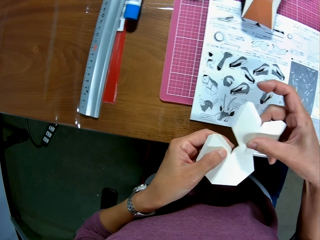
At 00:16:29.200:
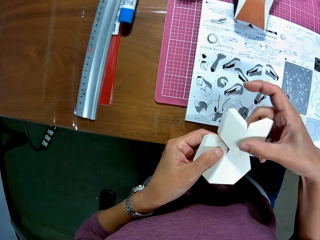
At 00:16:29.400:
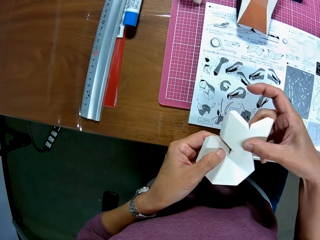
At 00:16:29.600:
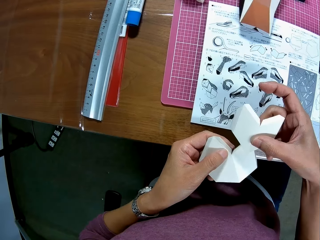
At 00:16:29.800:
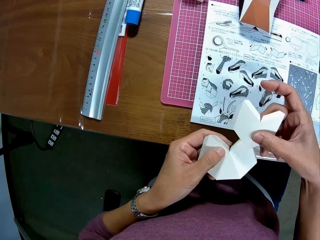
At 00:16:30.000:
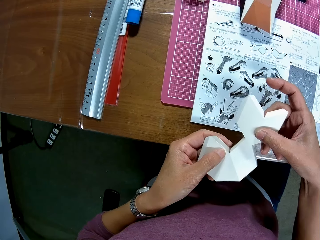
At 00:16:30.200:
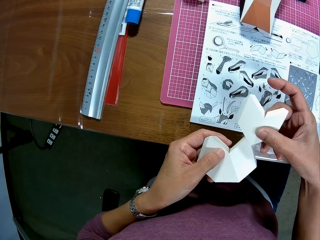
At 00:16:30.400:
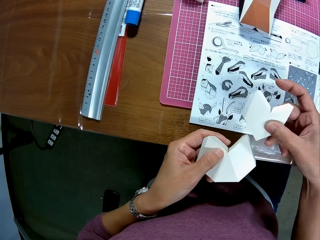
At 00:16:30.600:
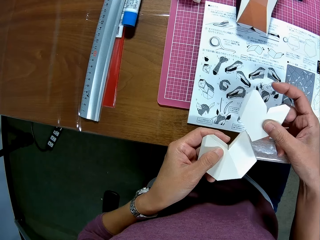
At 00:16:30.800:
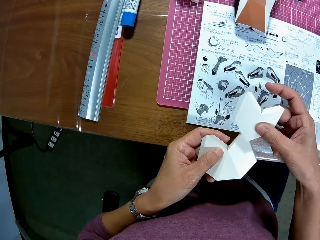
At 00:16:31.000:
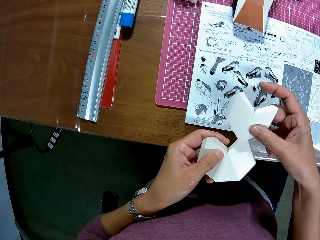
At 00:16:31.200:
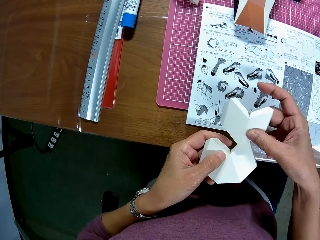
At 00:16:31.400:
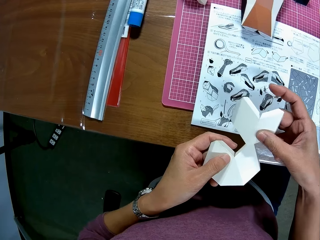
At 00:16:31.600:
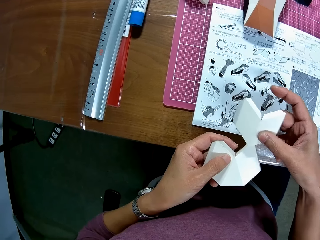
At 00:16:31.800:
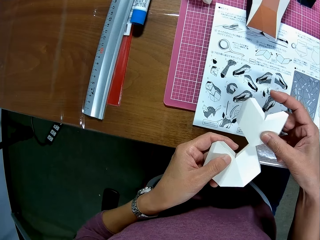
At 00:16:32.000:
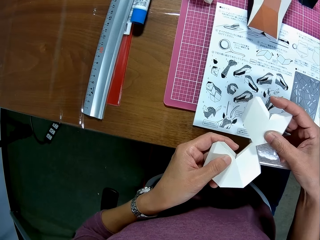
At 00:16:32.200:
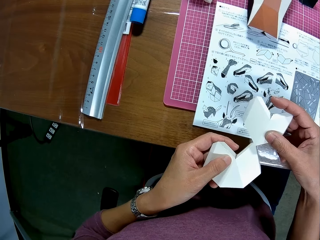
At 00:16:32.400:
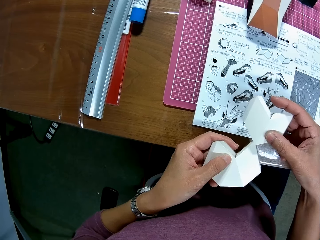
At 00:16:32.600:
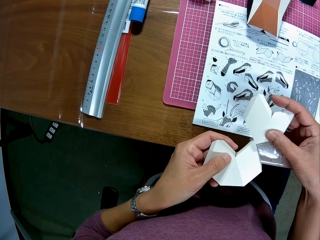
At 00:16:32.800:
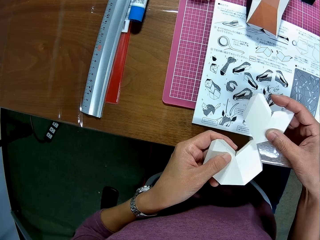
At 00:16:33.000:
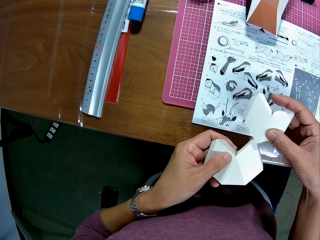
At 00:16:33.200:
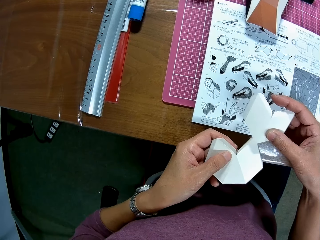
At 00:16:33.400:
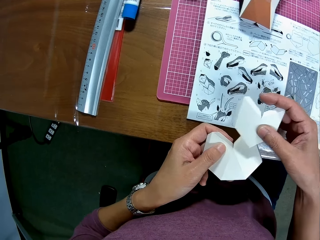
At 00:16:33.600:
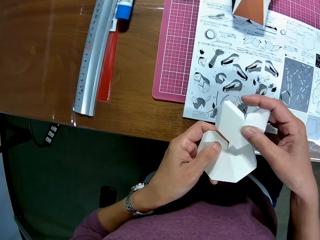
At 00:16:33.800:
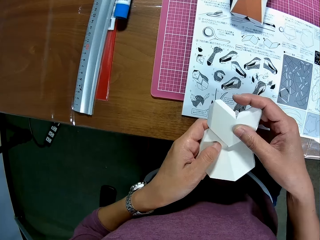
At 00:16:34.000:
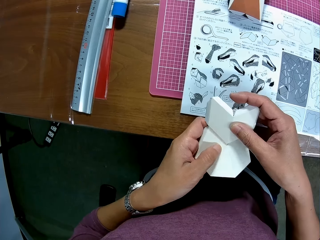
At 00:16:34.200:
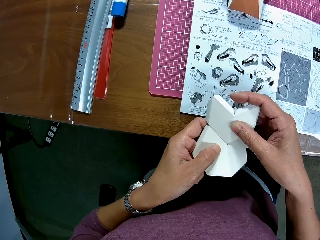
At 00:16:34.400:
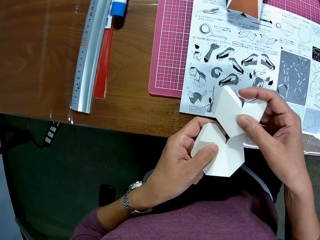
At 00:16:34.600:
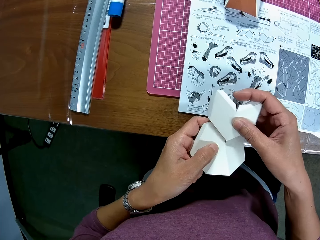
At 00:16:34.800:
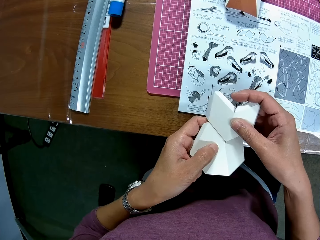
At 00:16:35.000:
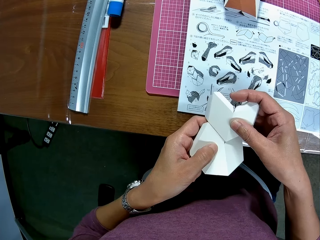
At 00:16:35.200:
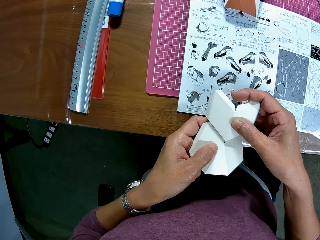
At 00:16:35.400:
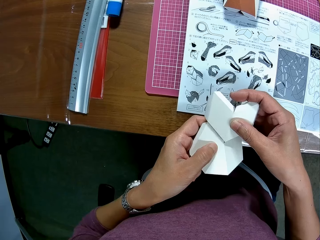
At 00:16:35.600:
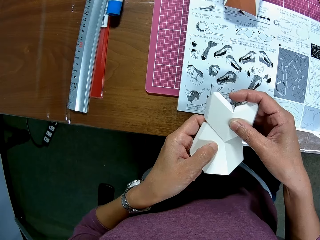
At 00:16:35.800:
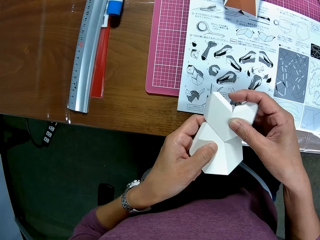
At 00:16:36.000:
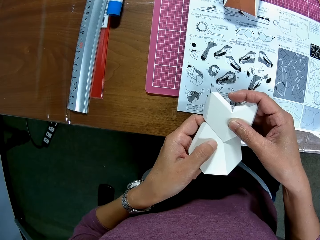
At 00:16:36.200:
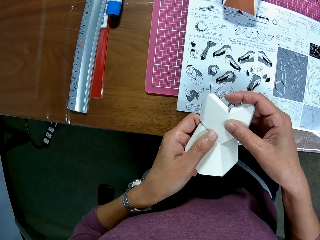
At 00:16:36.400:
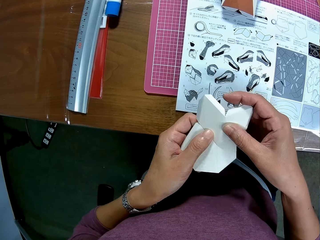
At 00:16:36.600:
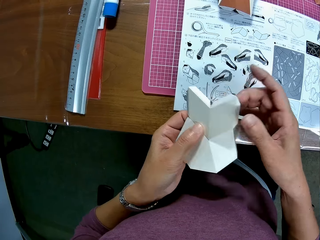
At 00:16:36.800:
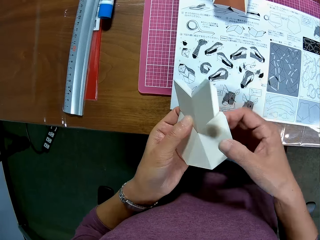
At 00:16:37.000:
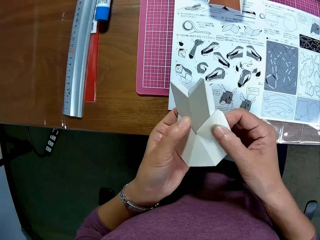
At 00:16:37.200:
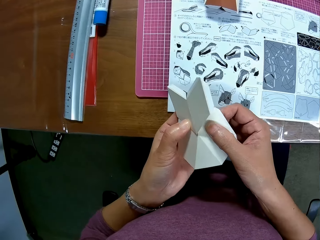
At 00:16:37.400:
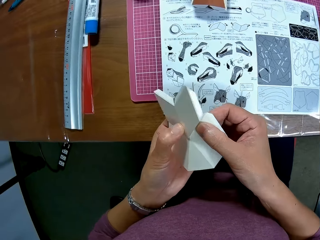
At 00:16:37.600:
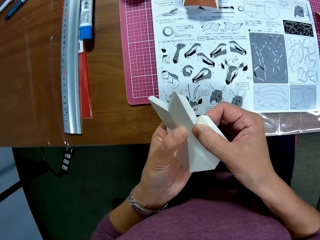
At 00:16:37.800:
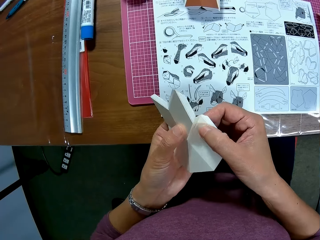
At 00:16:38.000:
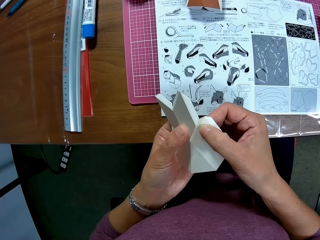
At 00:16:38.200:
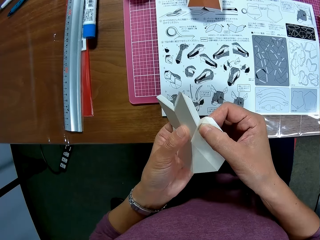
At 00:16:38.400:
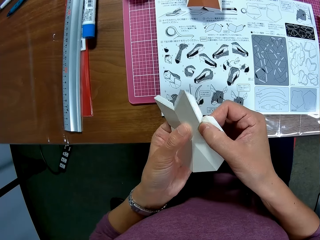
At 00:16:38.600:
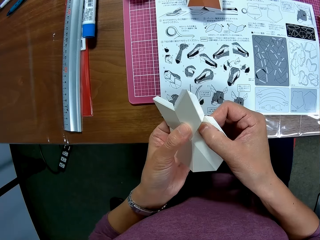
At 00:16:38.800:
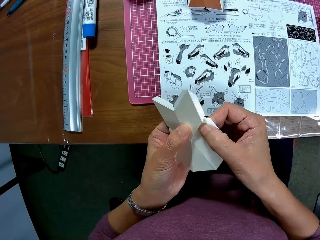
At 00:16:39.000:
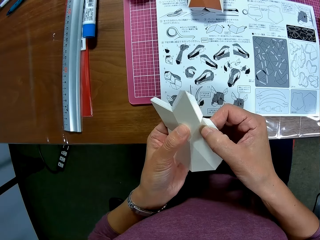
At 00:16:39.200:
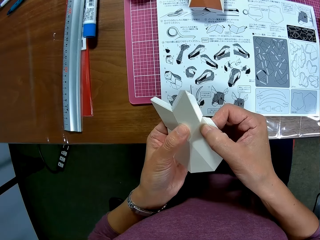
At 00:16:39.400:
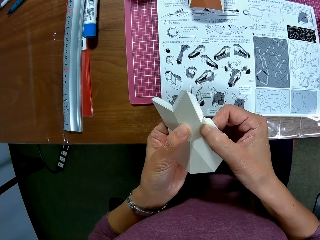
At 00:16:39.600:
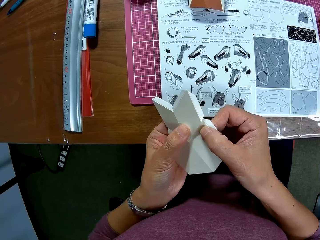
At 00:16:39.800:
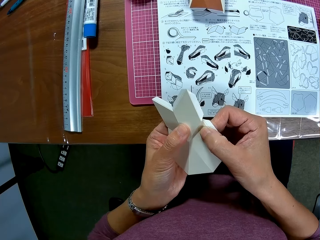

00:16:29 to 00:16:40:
The camera wearer looks at the instruction booklet. They fix pieces of craft paper together.

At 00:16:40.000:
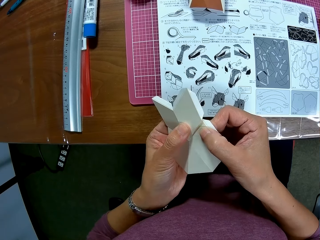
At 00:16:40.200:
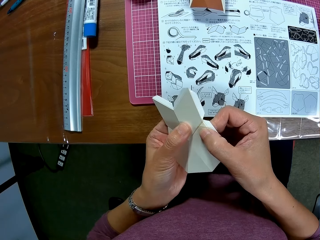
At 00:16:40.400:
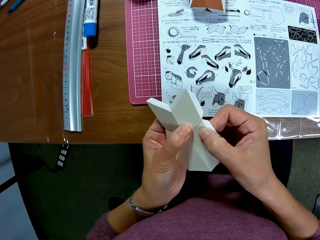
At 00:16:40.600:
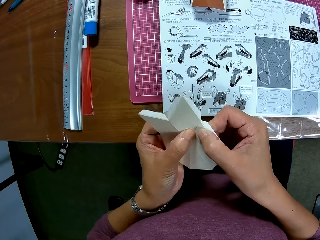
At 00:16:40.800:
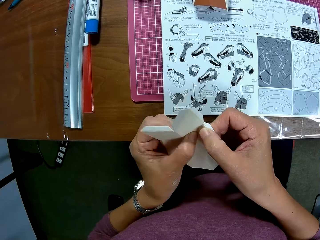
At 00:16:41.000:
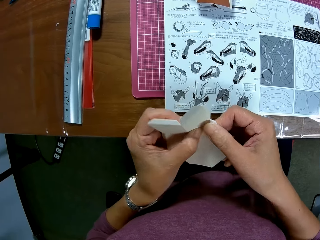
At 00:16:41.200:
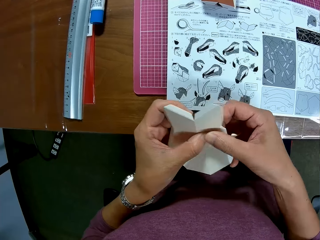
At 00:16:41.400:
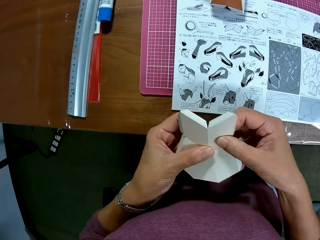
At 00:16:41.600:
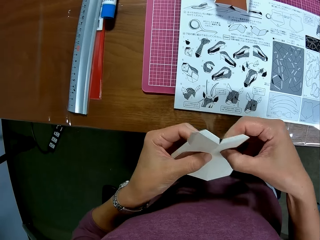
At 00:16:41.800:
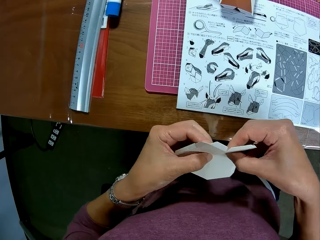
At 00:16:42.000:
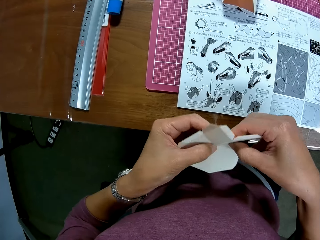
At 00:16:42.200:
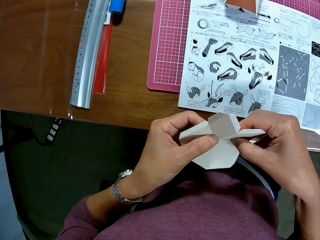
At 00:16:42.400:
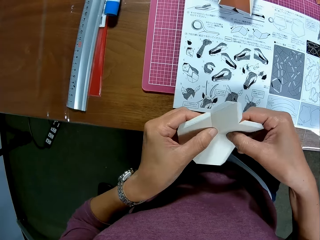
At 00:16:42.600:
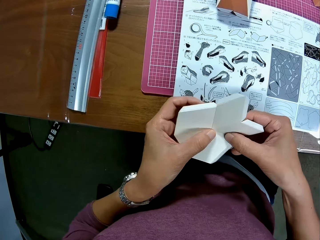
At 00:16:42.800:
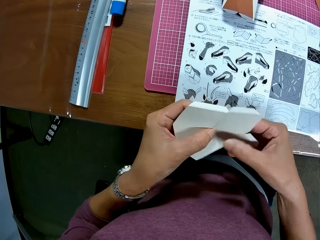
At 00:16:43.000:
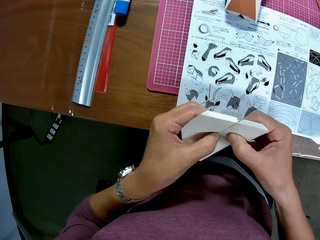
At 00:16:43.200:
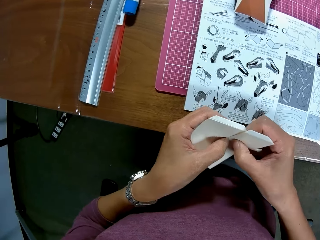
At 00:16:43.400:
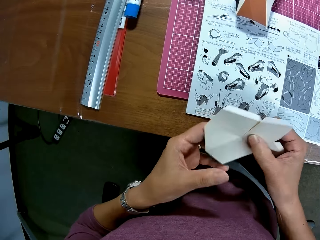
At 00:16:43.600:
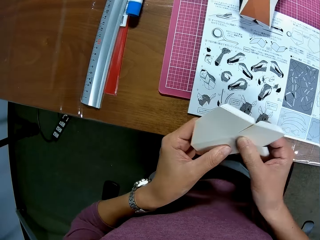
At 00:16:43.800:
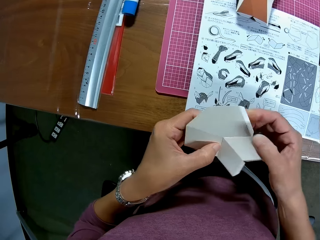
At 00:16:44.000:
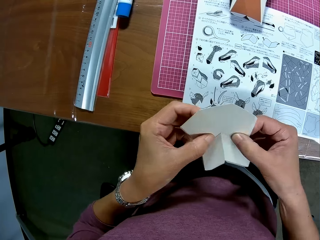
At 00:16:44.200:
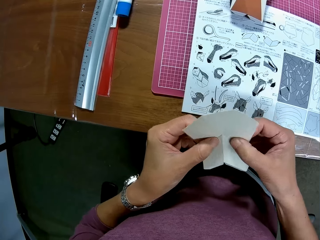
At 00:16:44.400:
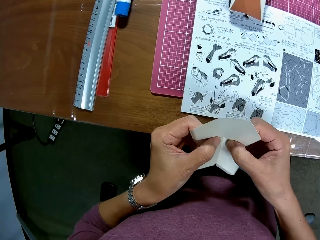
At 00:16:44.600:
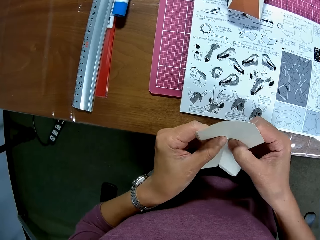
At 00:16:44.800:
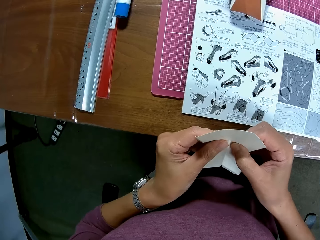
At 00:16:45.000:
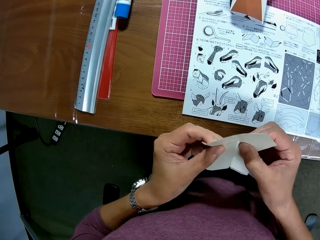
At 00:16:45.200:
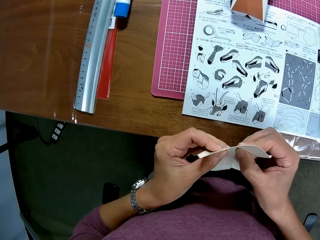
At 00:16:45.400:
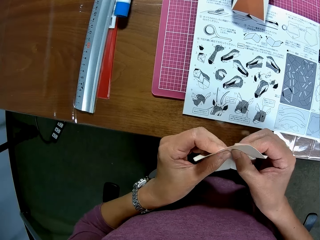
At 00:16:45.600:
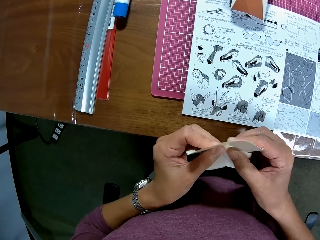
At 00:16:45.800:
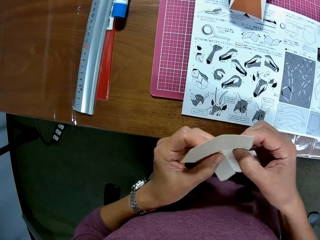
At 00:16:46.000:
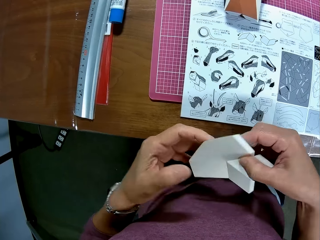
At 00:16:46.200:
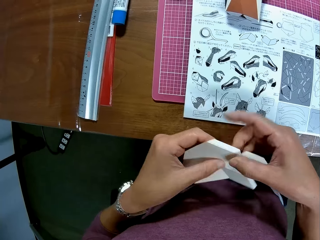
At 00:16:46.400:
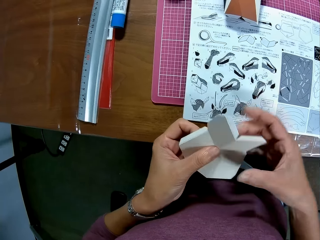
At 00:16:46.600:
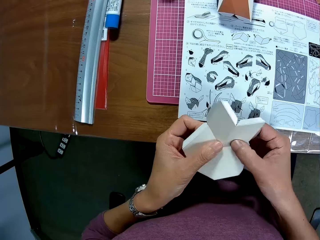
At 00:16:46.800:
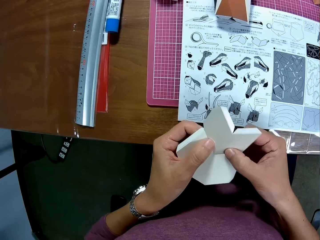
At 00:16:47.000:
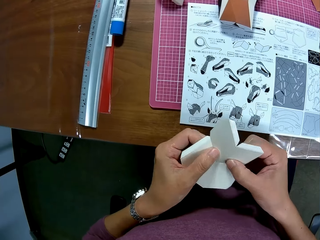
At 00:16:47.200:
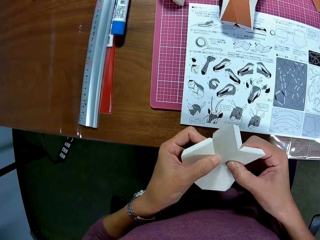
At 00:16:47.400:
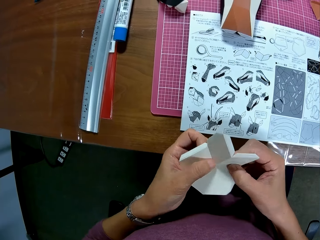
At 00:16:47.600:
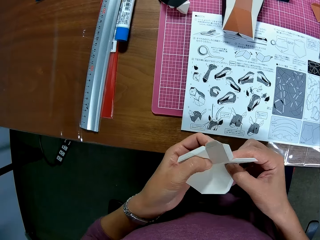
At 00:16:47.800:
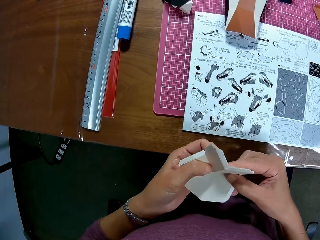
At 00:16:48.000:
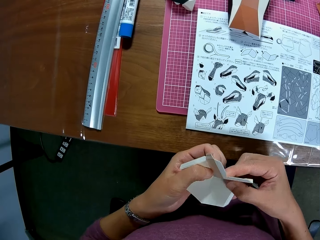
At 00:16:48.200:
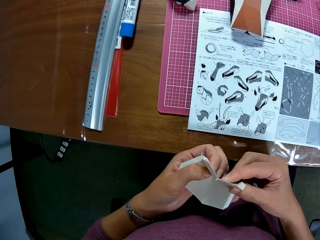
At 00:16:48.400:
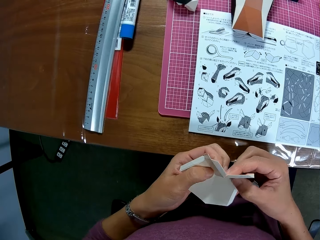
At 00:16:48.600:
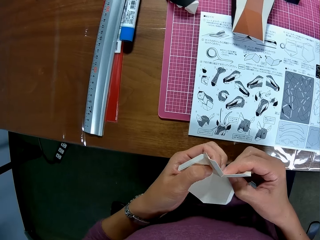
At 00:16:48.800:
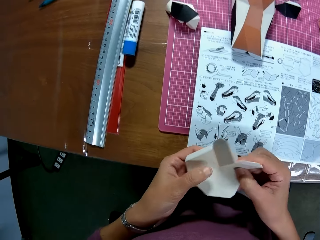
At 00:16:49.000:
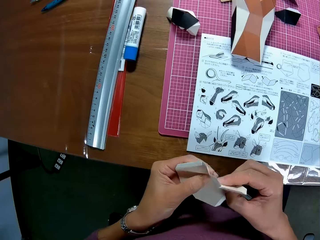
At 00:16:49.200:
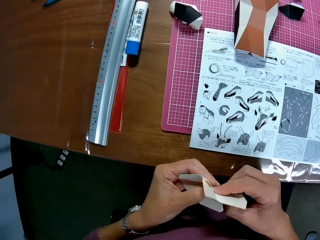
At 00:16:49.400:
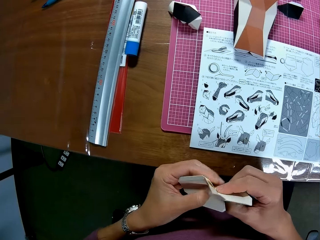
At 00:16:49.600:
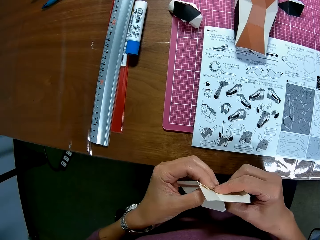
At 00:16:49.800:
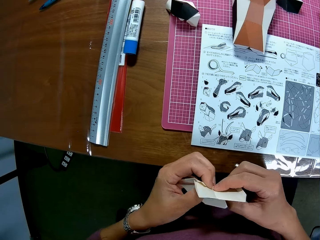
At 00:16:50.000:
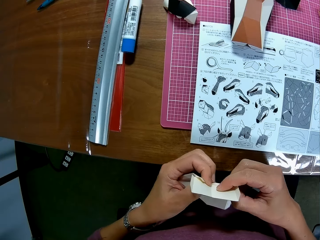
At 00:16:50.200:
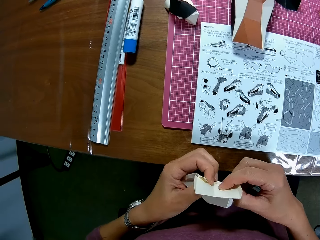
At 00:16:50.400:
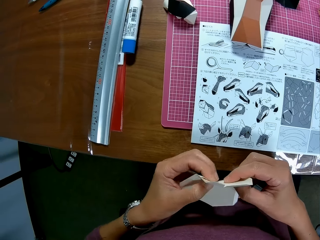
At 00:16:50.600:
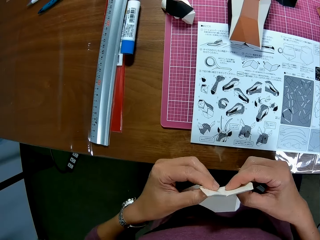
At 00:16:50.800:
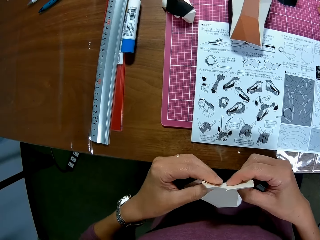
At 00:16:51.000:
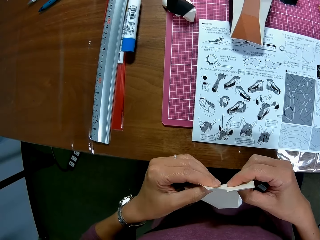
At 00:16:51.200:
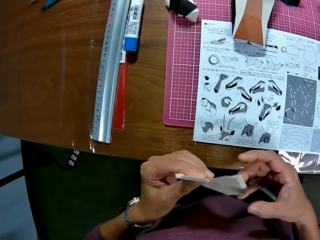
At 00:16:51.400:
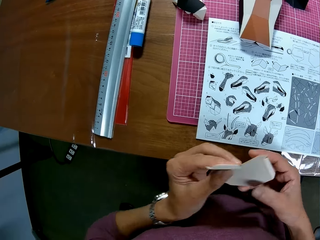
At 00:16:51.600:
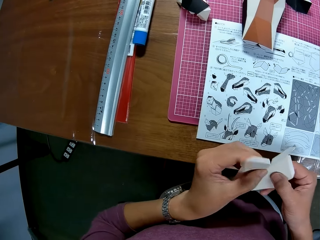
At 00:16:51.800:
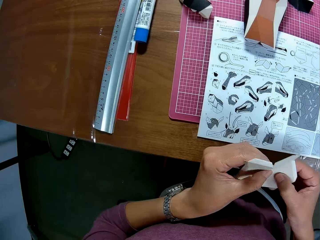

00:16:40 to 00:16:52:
The camera wearer turns the craft paper. They fix pieces of craft paper together. They turn the craft paper. They fix pieces of craft paper together.
